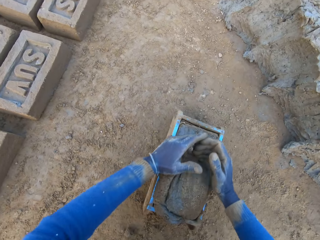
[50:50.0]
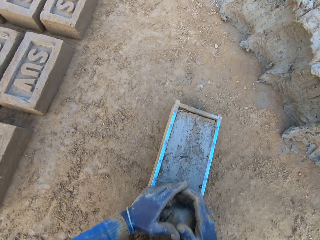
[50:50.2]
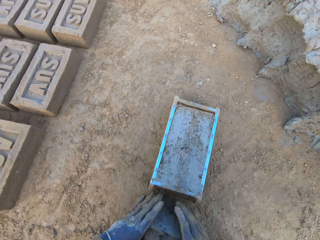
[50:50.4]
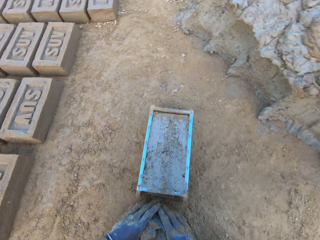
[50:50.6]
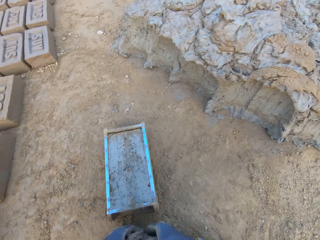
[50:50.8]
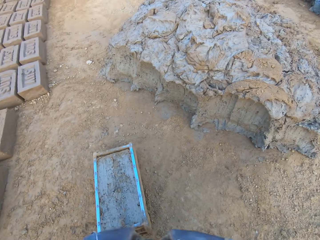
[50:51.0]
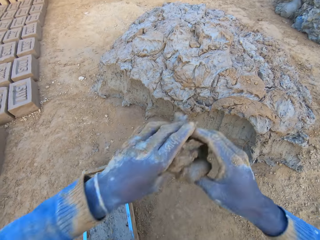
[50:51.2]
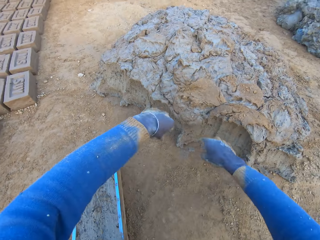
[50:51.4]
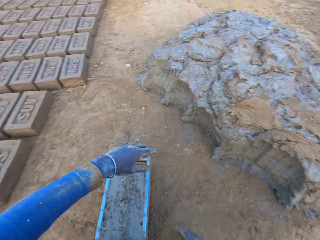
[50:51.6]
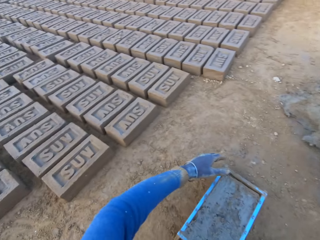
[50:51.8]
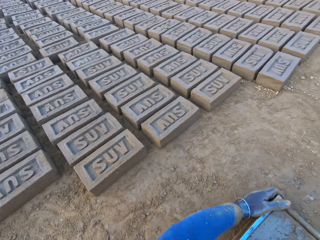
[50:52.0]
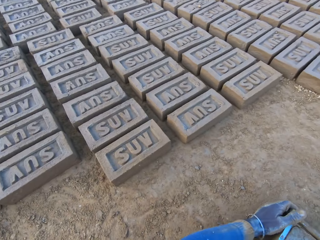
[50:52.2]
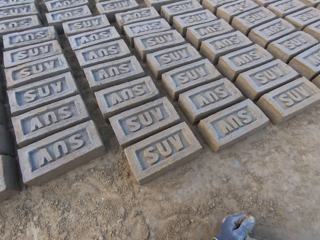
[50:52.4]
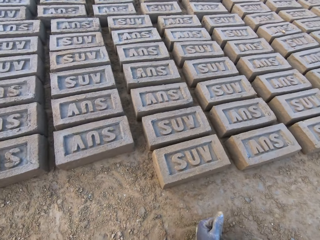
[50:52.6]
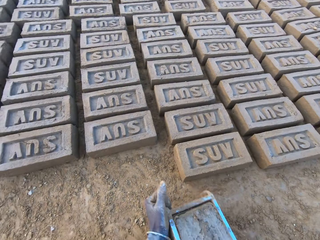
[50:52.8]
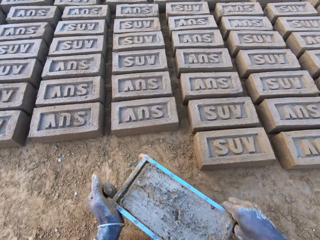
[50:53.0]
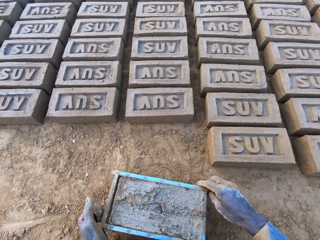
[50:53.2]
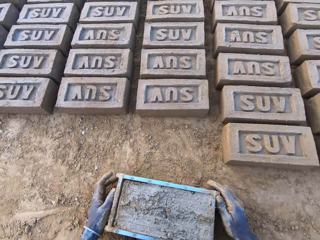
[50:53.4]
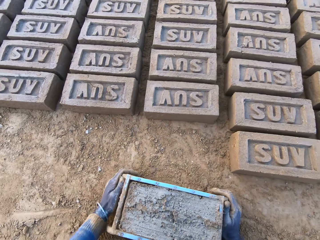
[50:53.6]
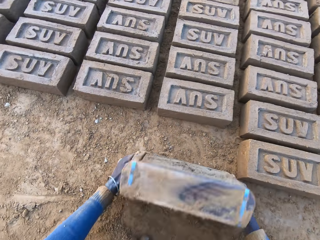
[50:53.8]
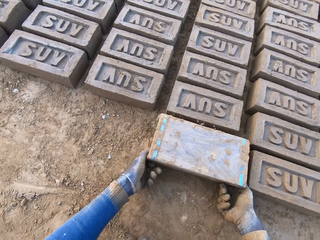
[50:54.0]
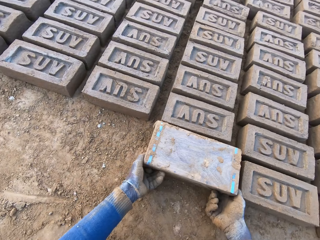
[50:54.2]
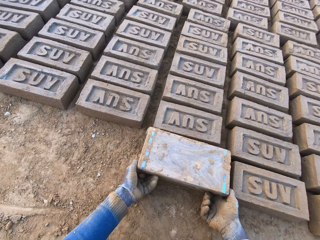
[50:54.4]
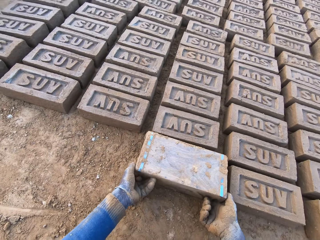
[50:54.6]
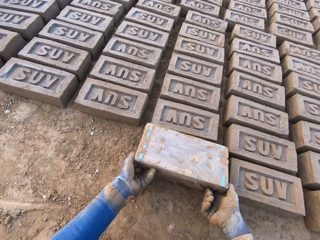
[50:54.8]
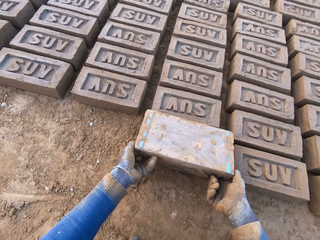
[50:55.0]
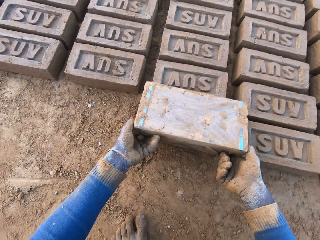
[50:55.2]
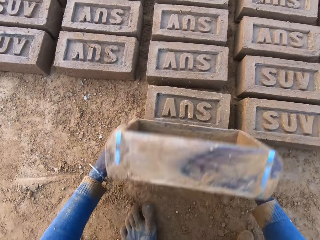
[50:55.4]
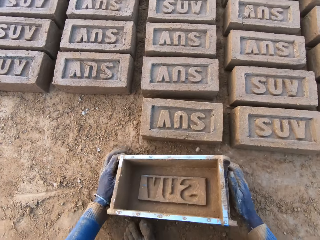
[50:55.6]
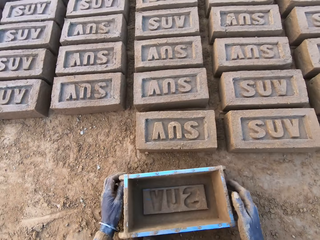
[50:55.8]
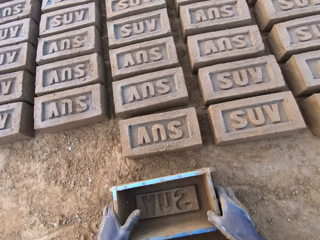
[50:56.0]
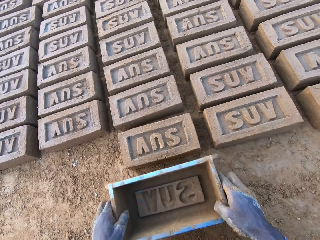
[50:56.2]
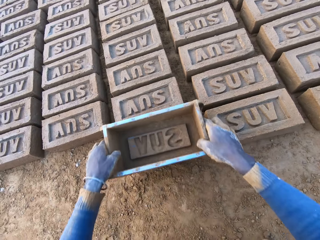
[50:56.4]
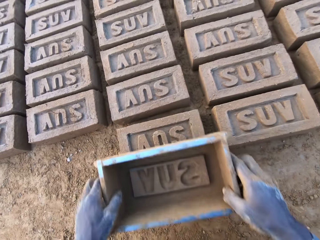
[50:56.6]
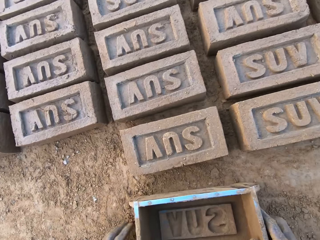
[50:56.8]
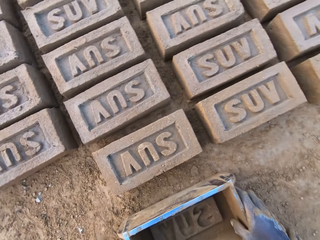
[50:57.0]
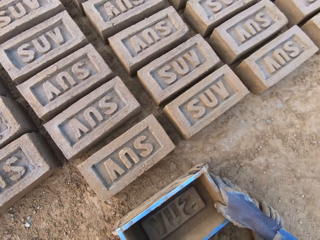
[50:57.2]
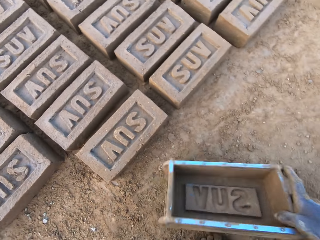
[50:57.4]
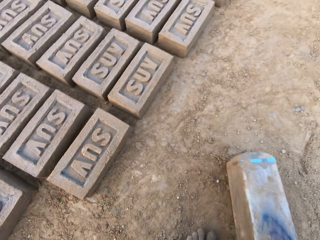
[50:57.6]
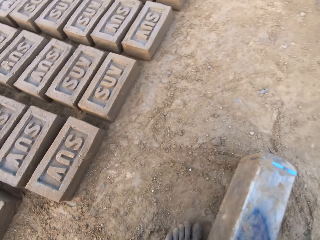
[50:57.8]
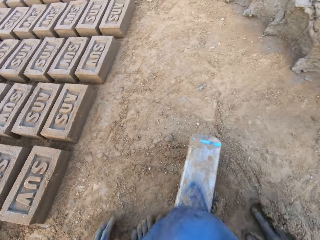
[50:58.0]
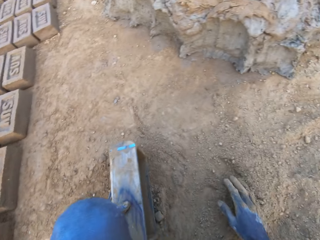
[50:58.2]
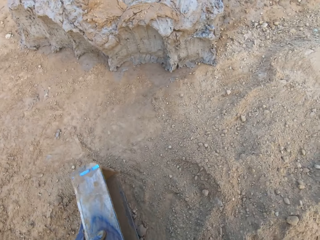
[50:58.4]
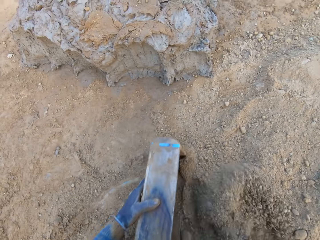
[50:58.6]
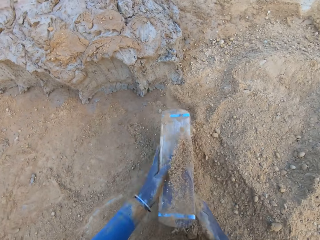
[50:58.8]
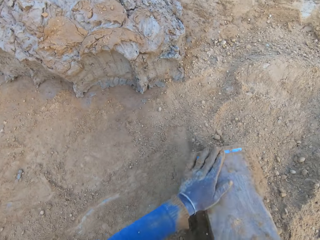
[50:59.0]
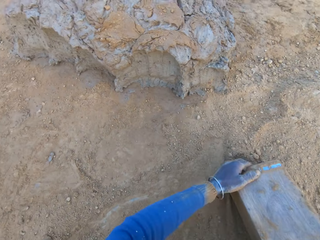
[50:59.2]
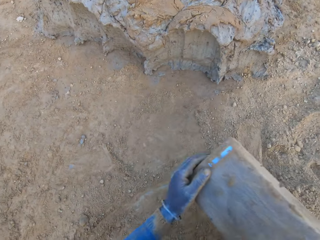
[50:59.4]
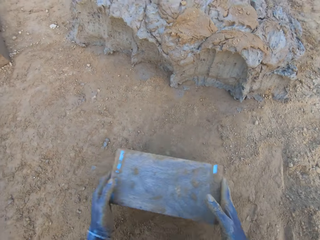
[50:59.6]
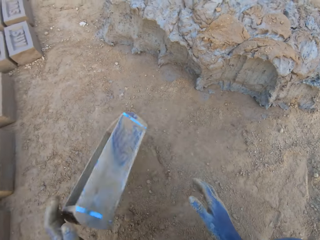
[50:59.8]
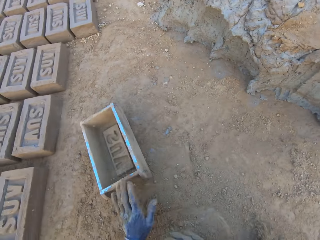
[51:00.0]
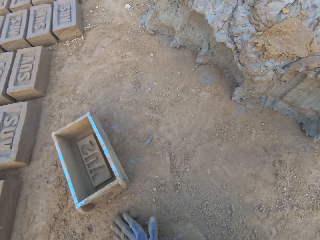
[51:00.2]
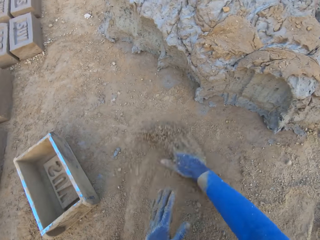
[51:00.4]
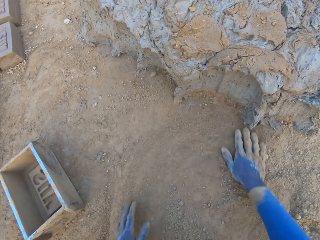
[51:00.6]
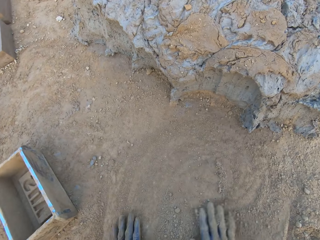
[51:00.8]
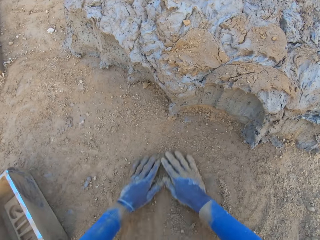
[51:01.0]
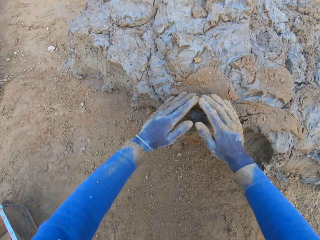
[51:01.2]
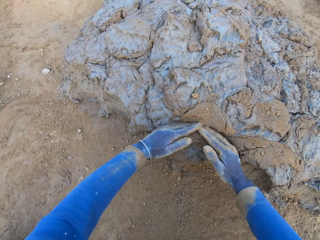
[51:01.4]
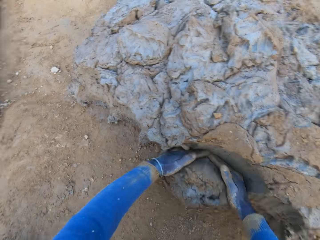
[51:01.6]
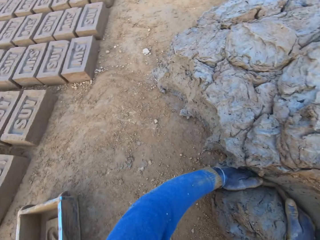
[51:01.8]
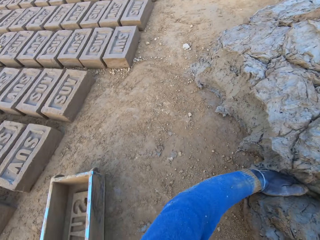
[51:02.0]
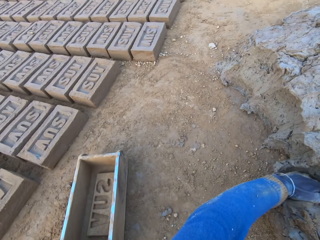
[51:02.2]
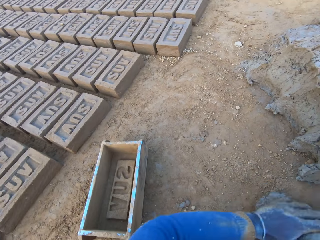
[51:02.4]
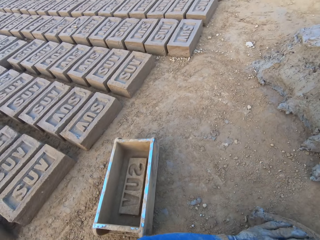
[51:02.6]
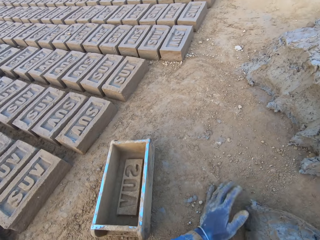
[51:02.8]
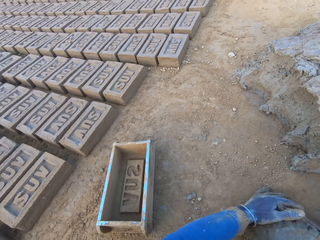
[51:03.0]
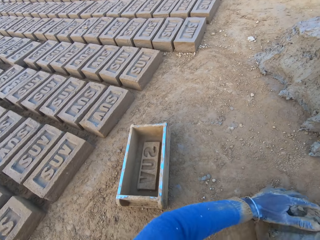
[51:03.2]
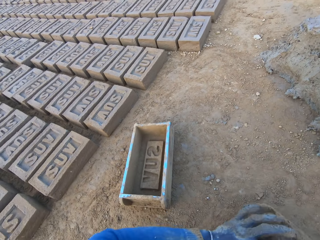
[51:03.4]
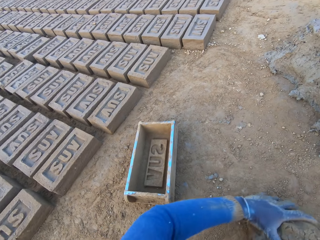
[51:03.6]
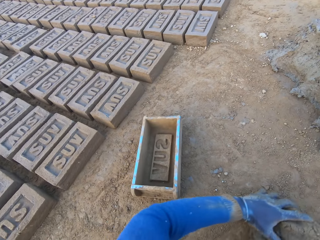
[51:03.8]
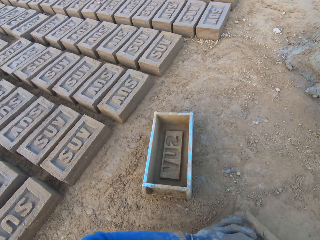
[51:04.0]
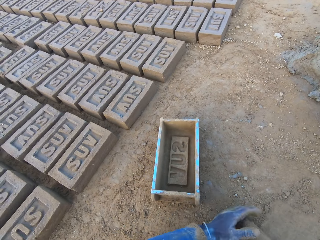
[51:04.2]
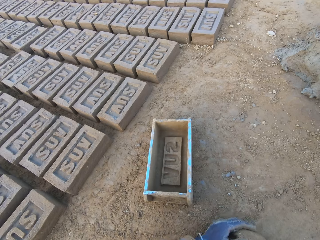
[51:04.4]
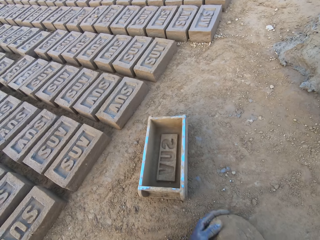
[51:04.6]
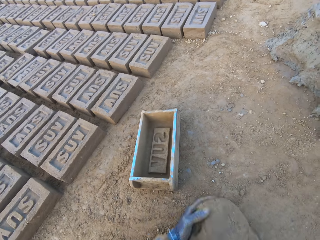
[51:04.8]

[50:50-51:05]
The camera wearer removes the excess concrete from the iron brick mold. He drops the excess concrete on the heap of concrete on the ground. He shifts the iron brick mold on the ground. He puts the clay down. He turns the iron brick mold on the ground. He removes the wooden brick molds. He drops the iron brick mold on the ground. He hits the iron brick mold on the ground with his hands. He drops the iron brick mold on the ground. He scoops soil. He pours sand from the ground into the iron brick mold with his right hand. He removes the sand from the iron brick mold. He drops the iron brick mold on the ground. He spreads the soil with his hands. He rubs his hands on the ground. He cuts a portion of the concrete from the heap of concrete with his hands. He scoops molded clay. He mixes the concrete or clay with his hands.

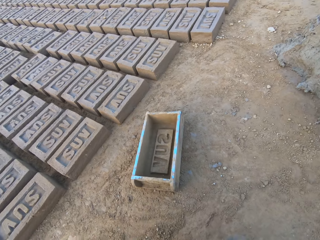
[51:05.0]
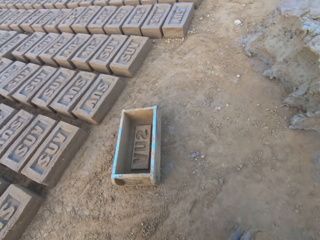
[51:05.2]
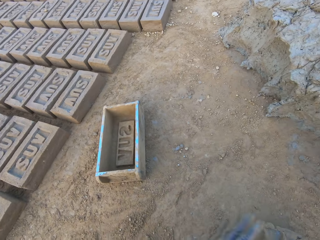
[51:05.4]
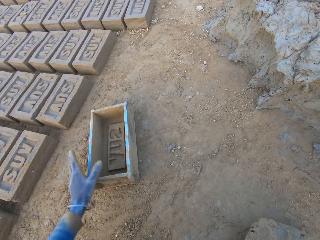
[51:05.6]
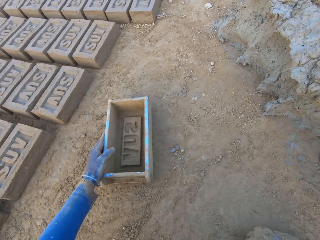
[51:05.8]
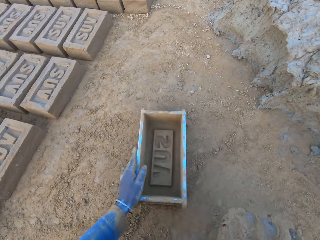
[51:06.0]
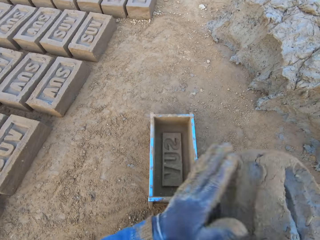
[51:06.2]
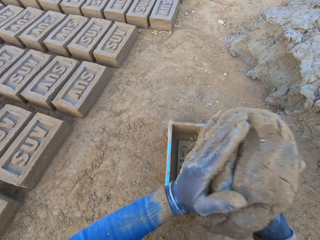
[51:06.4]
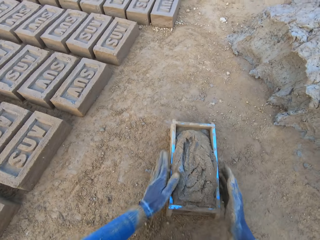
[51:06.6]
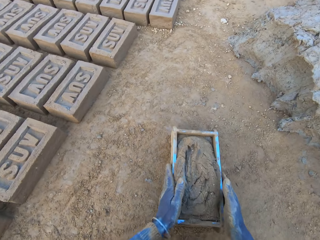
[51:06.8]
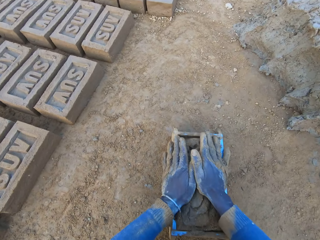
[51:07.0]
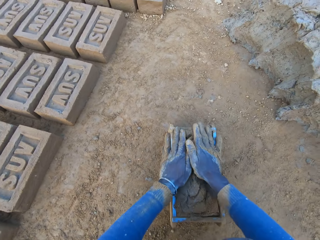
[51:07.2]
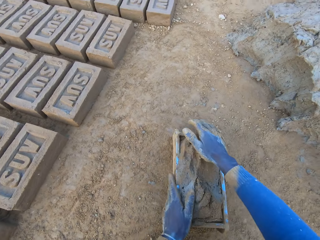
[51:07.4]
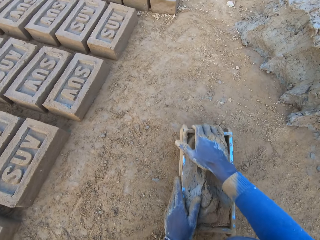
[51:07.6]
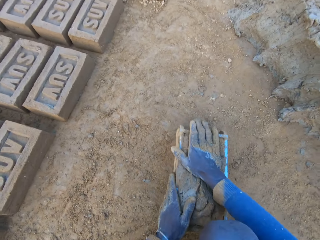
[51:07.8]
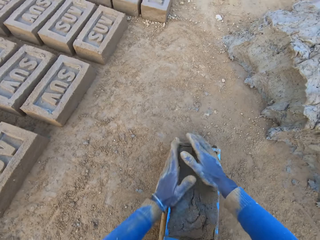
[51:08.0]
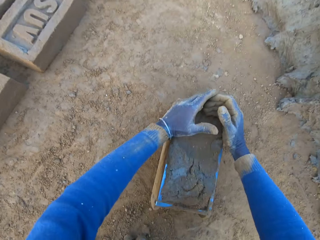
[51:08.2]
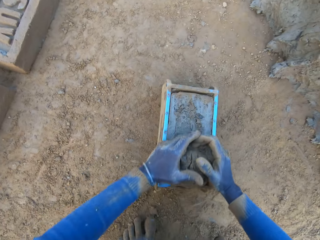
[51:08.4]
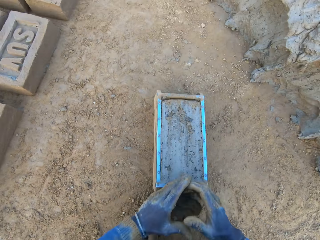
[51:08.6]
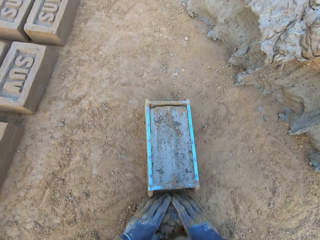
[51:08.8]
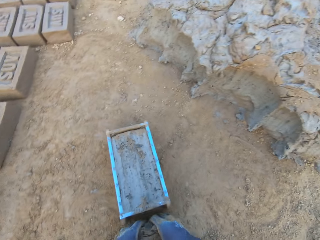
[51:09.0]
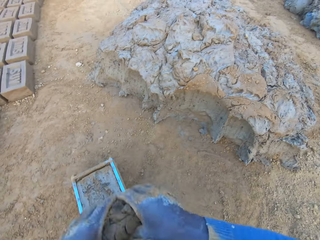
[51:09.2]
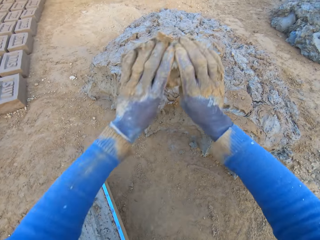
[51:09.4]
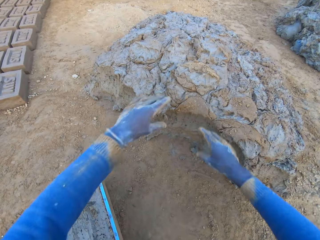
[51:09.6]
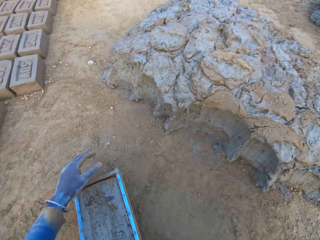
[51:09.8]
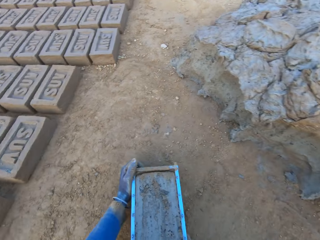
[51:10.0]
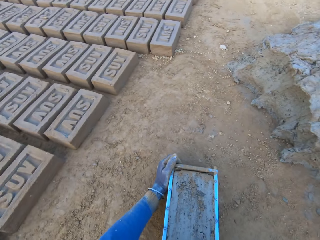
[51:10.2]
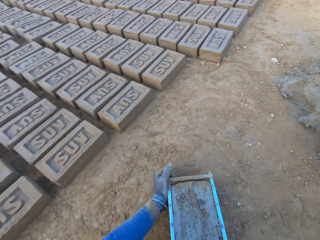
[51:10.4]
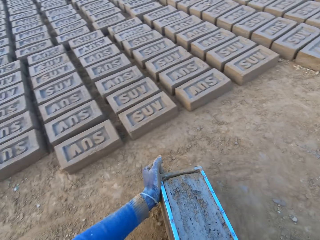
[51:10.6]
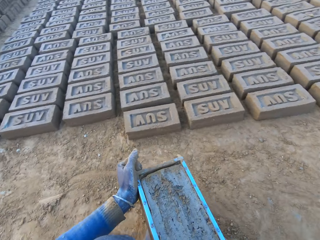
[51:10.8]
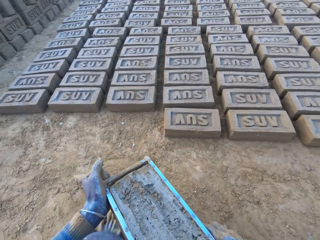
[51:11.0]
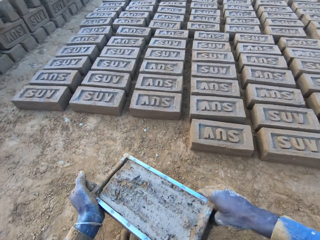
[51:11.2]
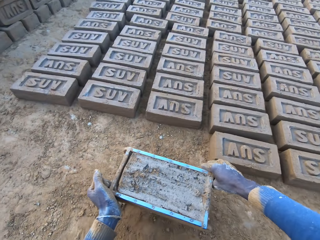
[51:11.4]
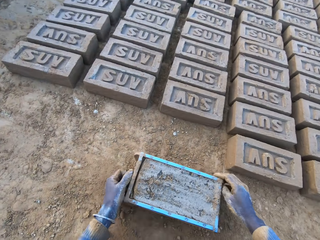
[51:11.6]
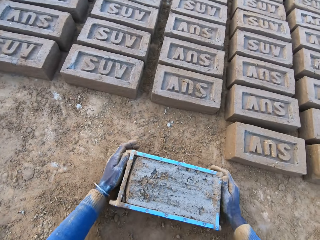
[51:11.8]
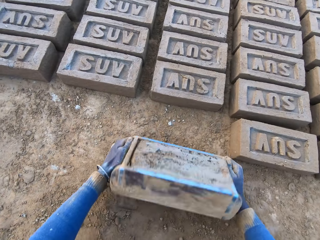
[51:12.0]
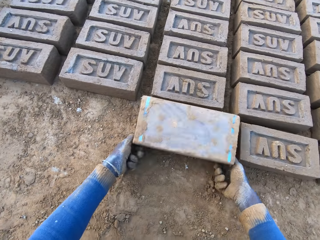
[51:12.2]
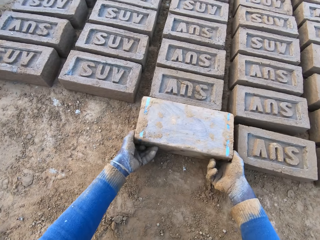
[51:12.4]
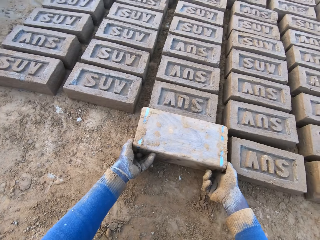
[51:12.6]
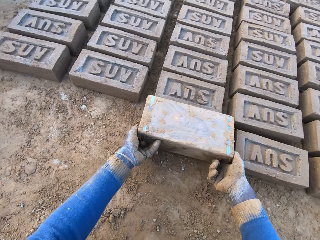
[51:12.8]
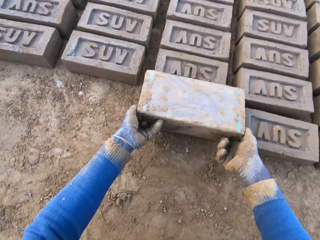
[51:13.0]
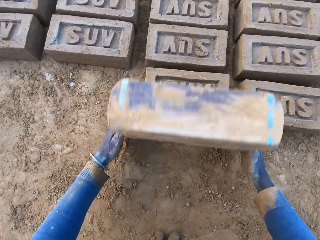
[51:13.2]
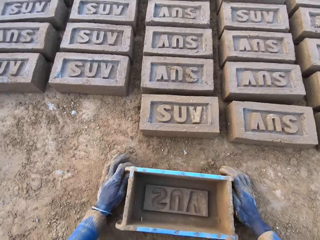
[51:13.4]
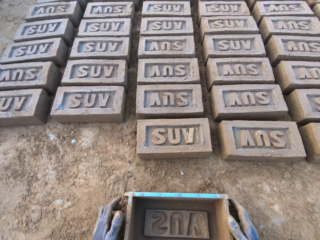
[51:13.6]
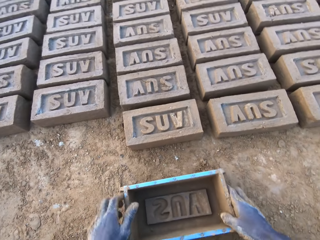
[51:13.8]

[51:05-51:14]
The camera wearer shifts the iron brick mold on the ground with his left hand. He drops the concrete in the iron brick mold on the ground. He removes the excess concrete from the iron brick mold. He drops the excess concrete on the heap of concrete on the ground. He carries the iron brick mold from the ground with his two hands. He drops the iron brick mold on the ground beside other bricks. He turns the iron brick mold on the ground.
